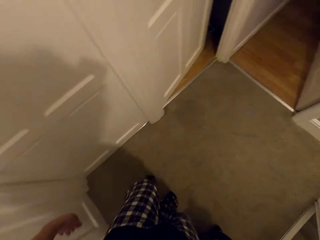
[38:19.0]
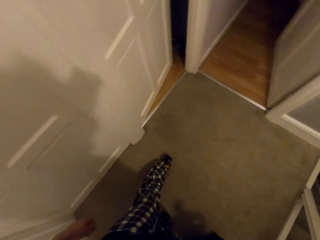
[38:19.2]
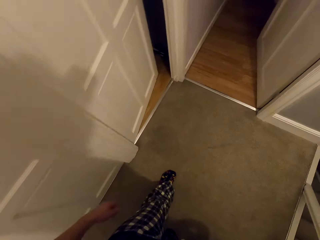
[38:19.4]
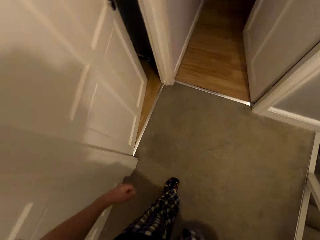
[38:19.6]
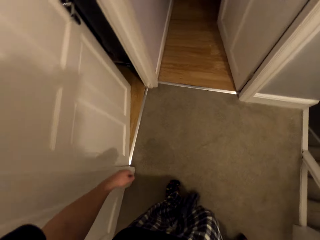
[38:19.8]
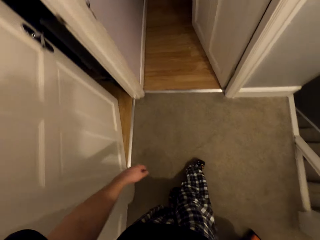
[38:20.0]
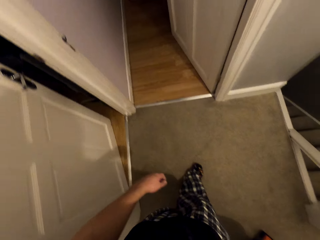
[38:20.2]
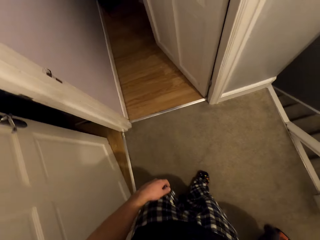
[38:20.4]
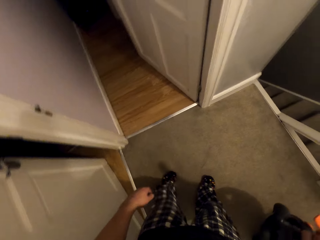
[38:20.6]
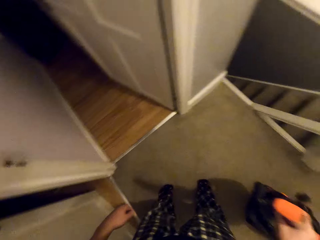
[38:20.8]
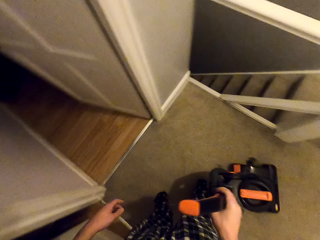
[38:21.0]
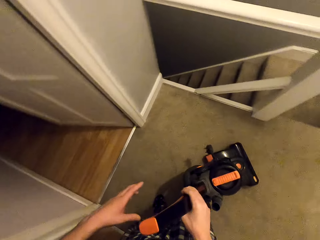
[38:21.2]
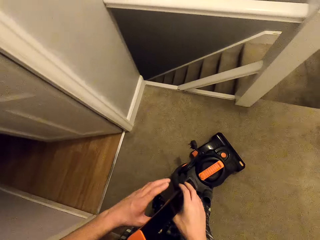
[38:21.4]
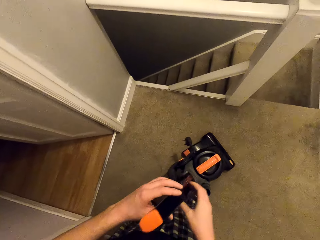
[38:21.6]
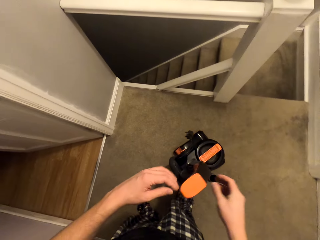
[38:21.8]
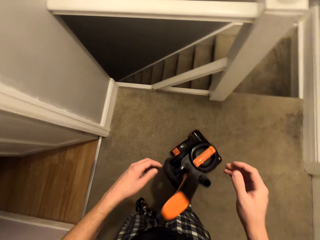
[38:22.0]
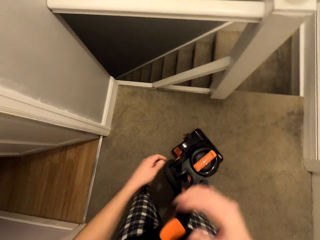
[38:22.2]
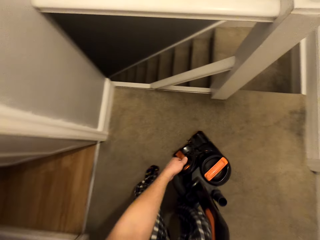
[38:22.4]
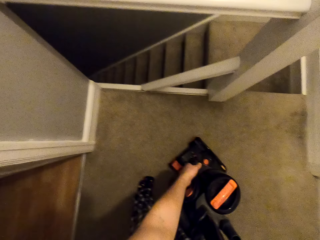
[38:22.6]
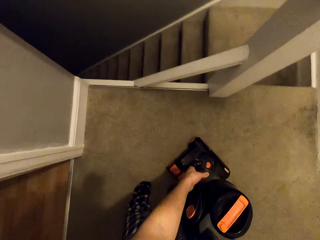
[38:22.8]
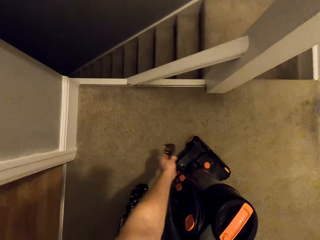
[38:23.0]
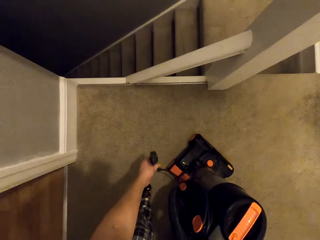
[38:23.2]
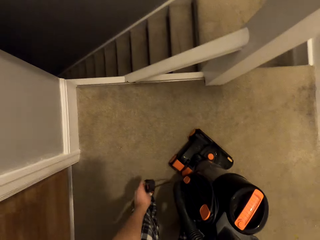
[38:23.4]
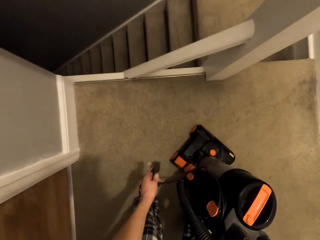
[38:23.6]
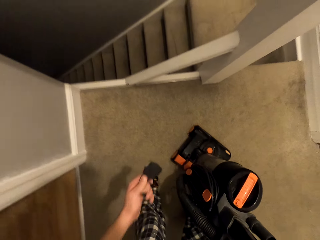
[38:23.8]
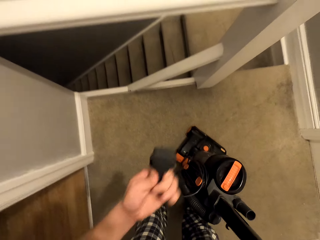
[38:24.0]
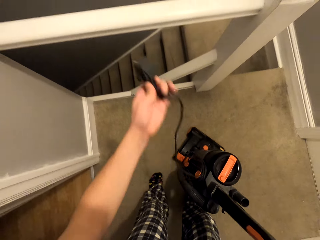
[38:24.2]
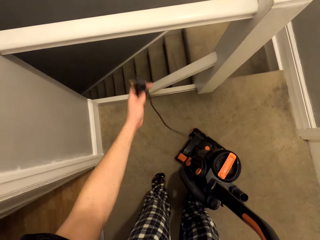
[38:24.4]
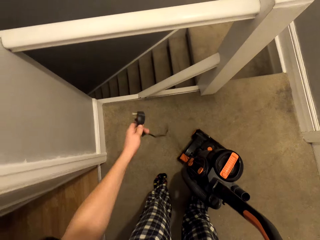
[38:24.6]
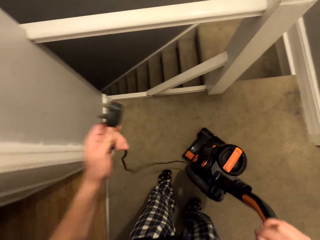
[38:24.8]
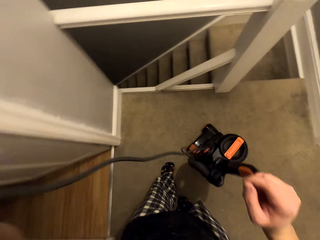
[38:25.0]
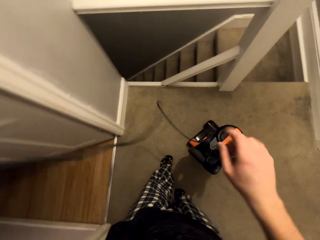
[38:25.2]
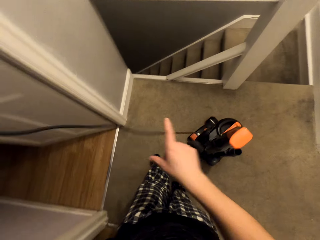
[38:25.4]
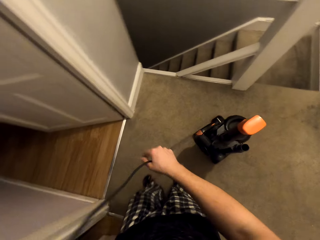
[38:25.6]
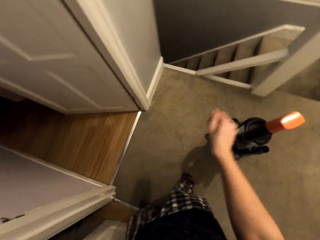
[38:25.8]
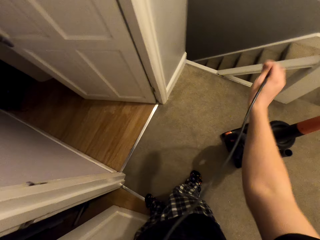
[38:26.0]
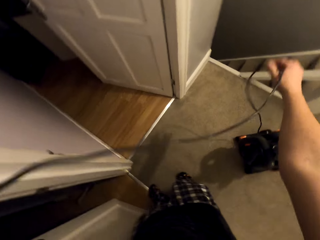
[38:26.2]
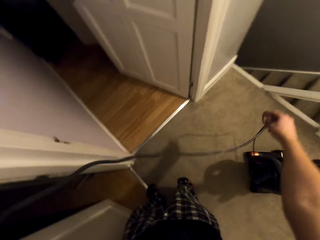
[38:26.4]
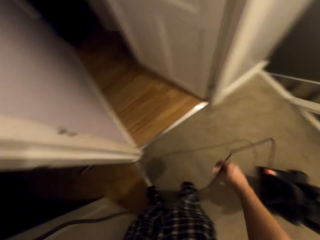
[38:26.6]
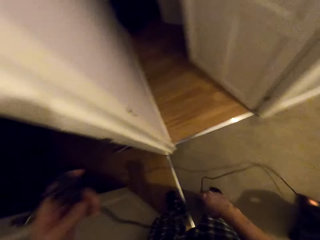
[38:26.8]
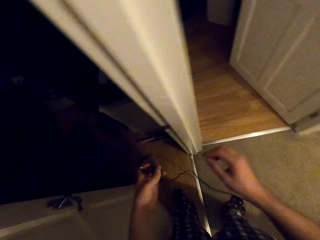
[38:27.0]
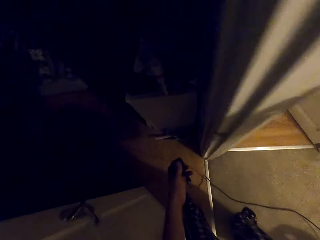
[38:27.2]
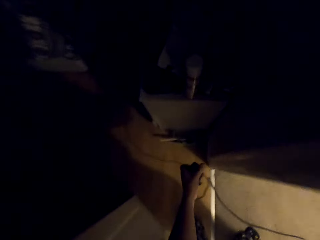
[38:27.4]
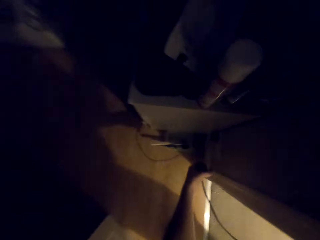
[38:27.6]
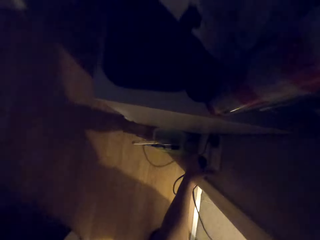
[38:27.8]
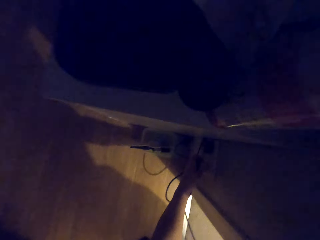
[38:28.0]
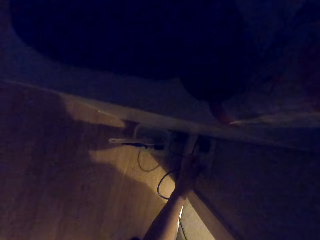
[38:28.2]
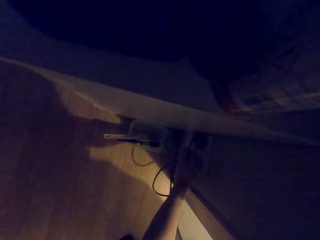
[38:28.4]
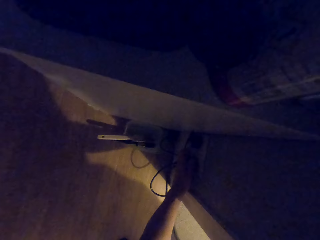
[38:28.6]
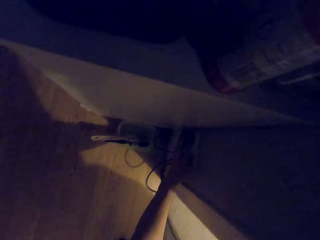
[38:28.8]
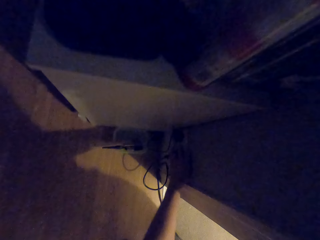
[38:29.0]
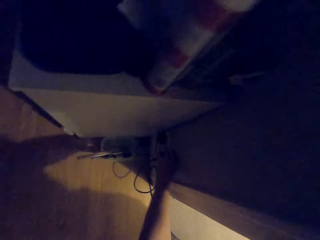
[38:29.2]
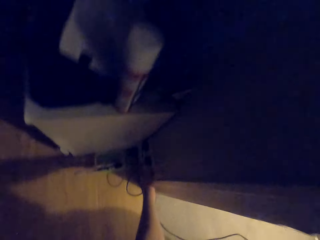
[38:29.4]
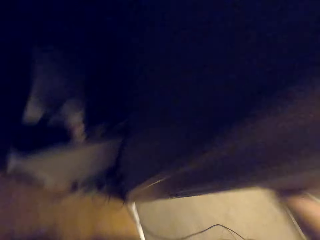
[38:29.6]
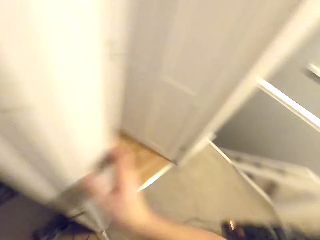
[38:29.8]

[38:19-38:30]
The camera wearer holds the vacuum cleaner. They put the vacuum cleaner machine down. They hold a power jack. They lift the power jack, unfold the wire, pull the wire and hold the wire. They connect the power jack to the switch.

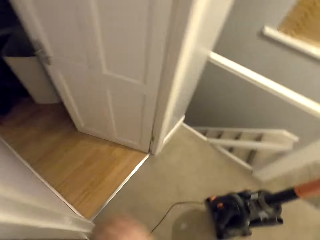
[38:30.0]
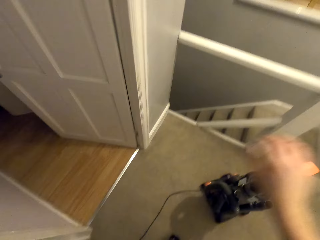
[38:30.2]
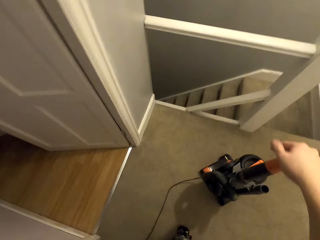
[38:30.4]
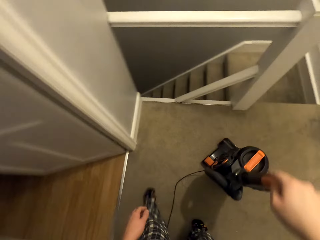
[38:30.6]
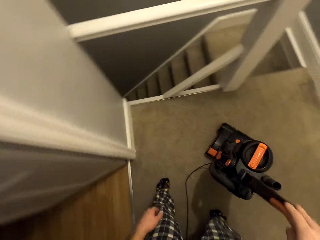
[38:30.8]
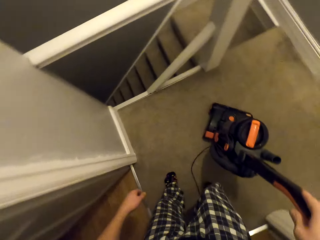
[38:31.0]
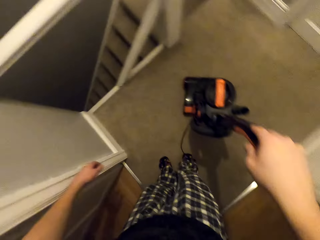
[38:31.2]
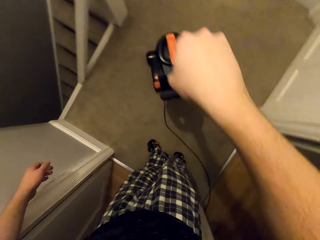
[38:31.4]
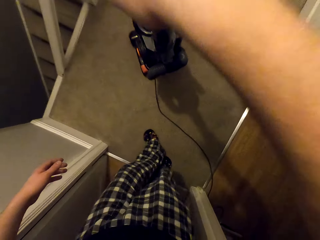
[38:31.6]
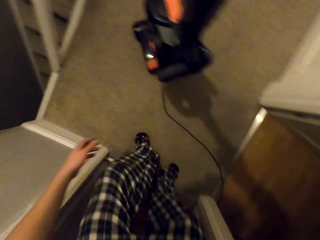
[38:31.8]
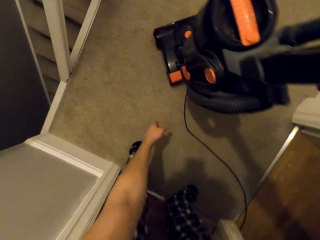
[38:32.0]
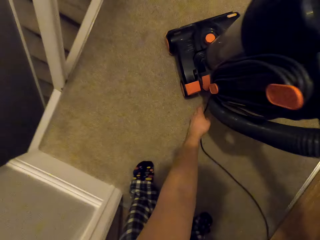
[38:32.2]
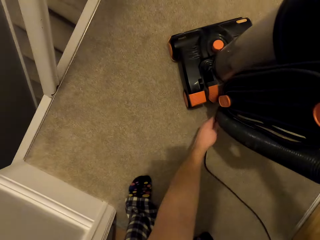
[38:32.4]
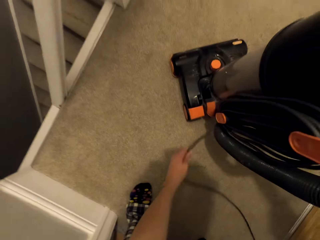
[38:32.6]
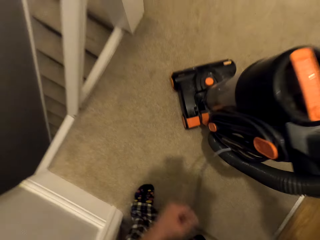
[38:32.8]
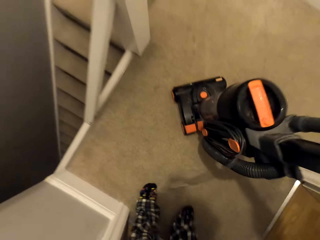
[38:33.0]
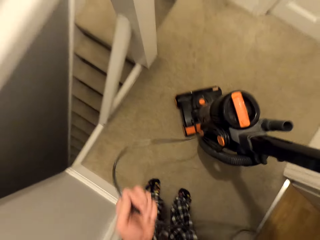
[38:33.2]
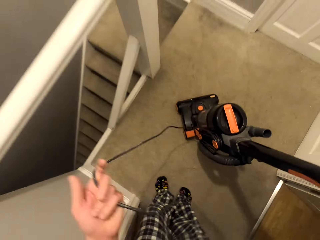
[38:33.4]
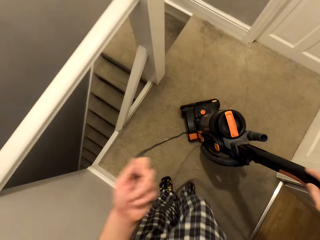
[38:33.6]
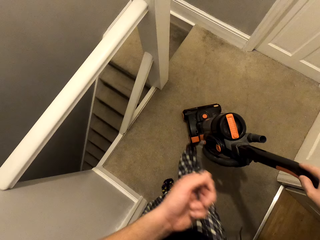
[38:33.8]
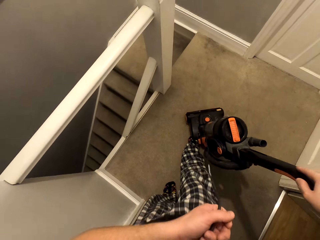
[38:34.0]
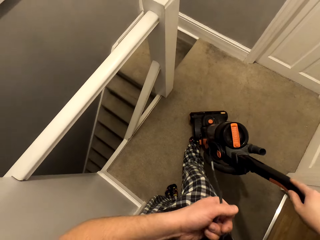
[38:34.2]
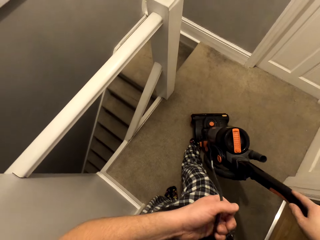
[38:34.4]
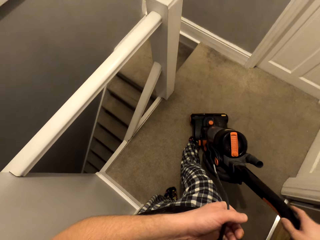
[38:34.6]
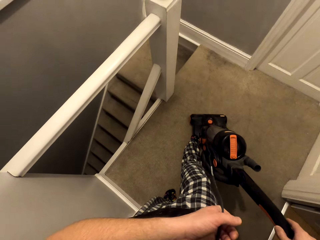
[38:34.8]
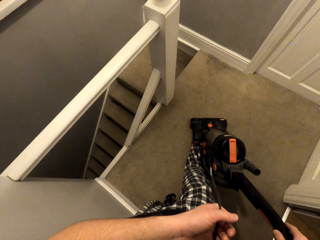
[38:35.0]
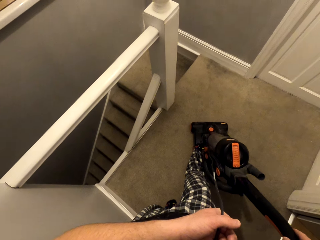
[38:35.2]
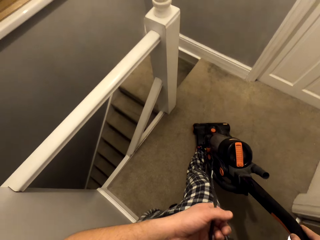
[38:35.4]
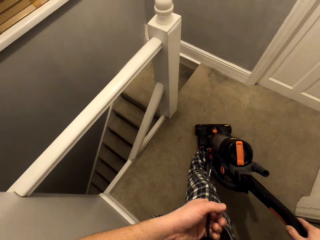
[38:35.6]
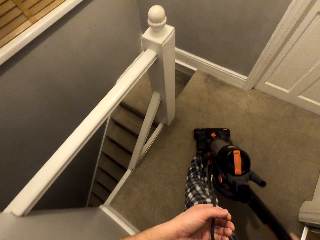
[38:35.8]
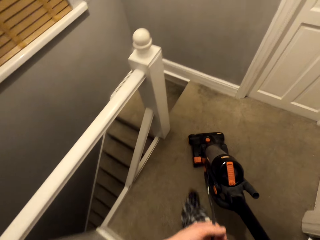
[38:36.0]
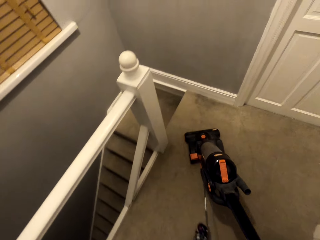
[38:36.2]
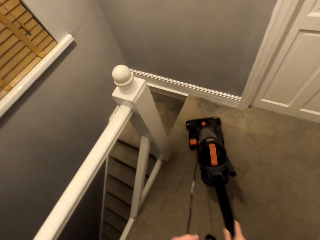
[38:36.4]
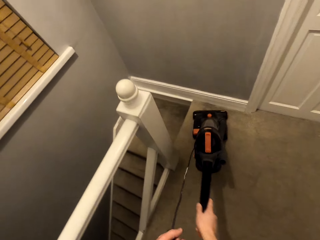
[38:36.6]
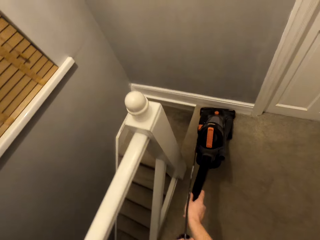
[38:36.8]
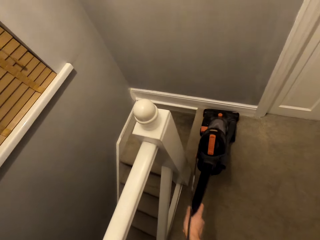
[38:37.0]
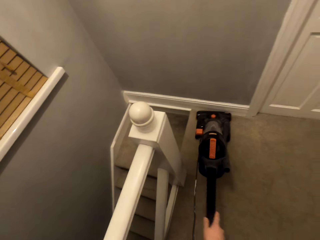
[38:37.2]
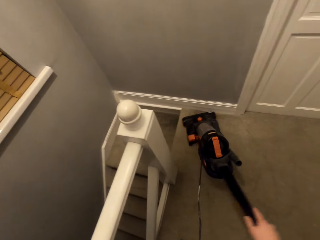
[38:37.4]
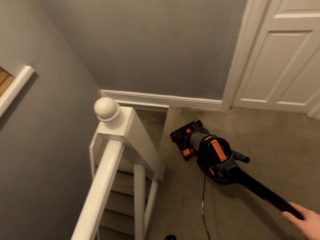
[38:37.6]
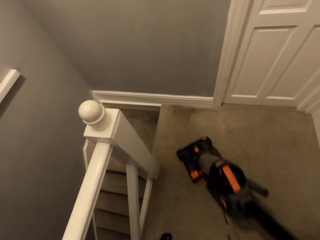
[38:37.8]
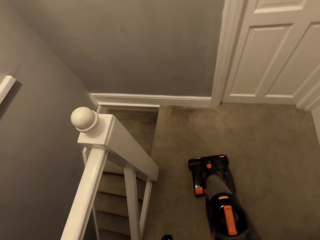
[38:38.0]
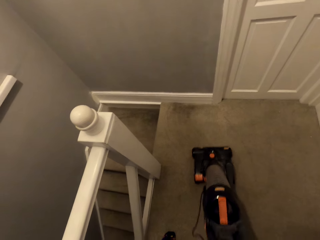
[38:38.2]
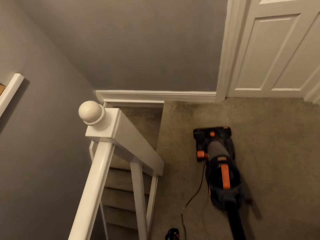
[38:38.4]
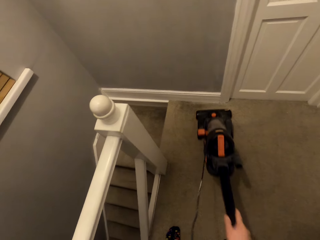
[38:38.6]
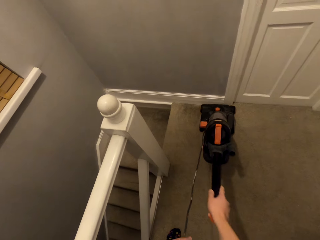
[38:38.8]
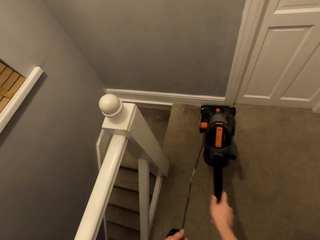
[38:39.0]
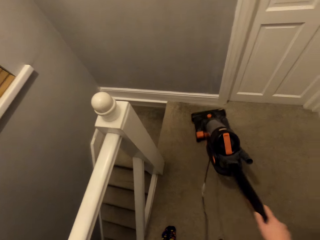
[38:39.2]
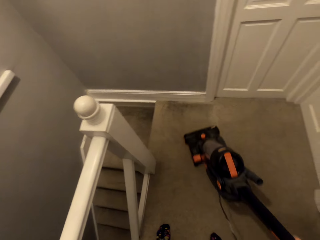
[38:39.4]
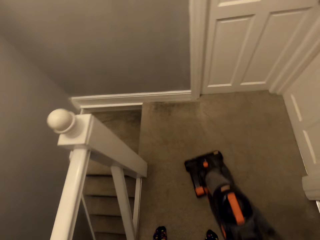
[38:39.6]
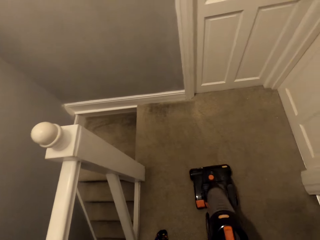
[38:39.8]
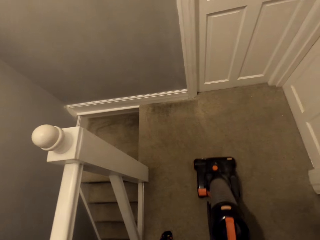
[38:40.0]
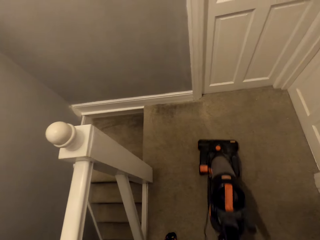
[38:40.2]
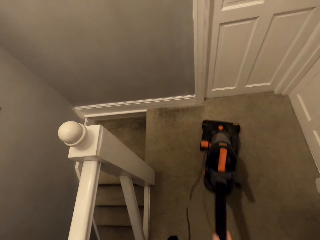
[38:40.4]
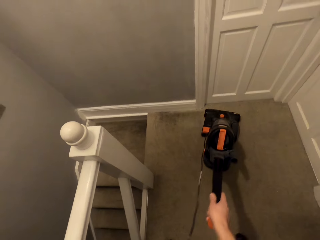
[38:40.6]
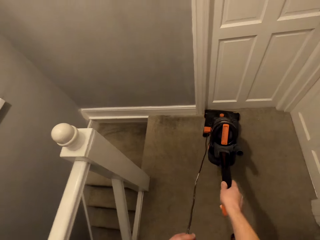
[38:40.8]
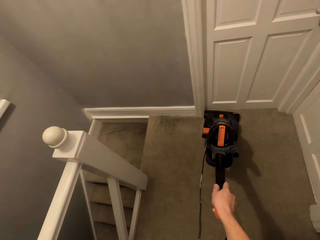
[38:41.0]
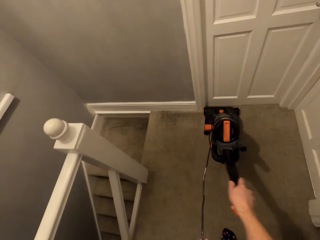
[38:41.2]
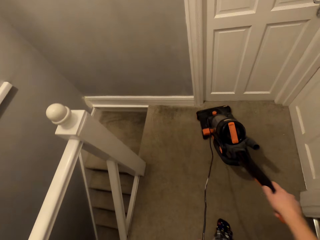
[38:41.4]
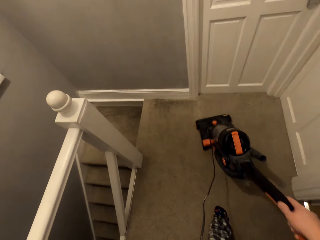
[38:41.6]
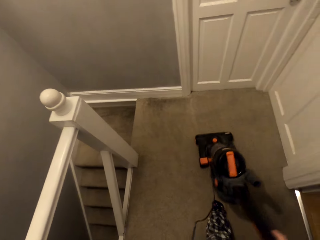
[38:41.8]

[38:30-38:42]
The camera wearer walks round the room. They hold the vacuum cleaner. They hold the wire. They step on the vacuum cleaner. They move the vacuum cleaner upwards. They clean the floor with the vacuum cleaner. They move the vacuum cleaner downwards, move the vacuum cleaner upwards, move the vacuum cleaner downwards and move the vacuum cleaner upwards.
